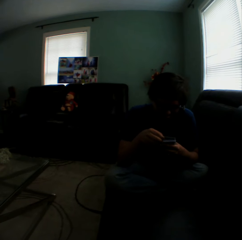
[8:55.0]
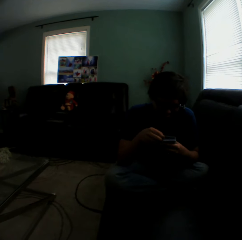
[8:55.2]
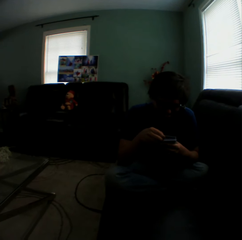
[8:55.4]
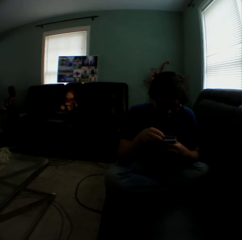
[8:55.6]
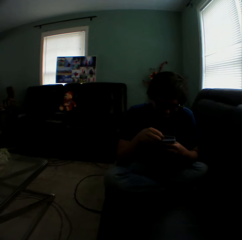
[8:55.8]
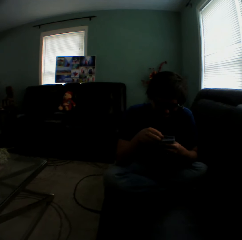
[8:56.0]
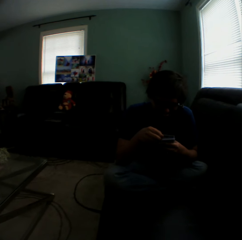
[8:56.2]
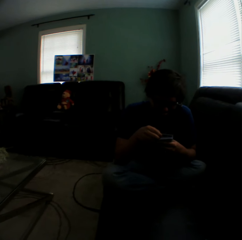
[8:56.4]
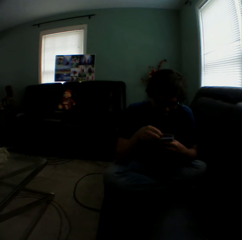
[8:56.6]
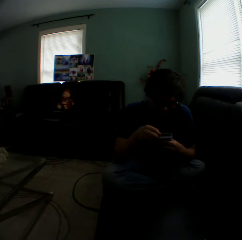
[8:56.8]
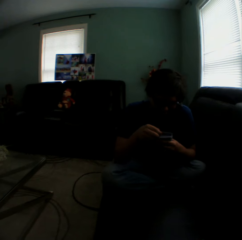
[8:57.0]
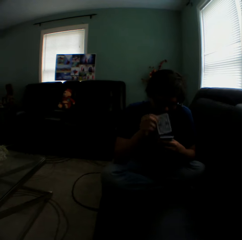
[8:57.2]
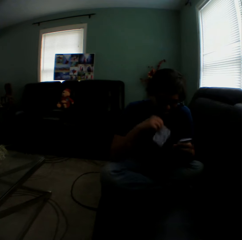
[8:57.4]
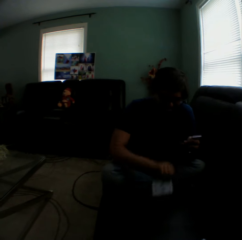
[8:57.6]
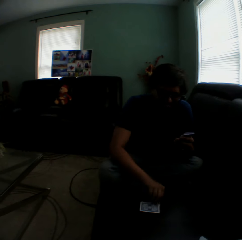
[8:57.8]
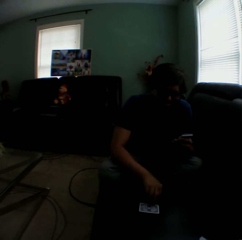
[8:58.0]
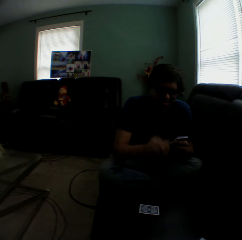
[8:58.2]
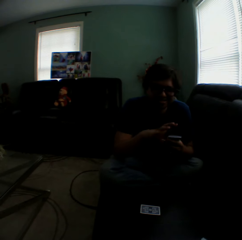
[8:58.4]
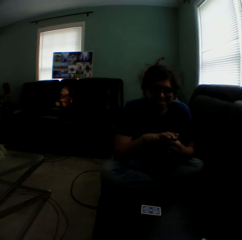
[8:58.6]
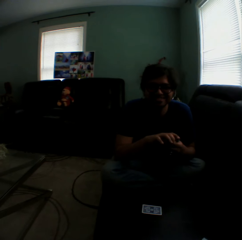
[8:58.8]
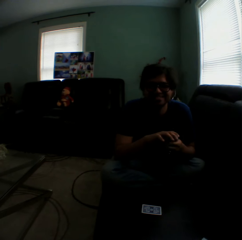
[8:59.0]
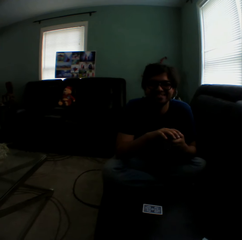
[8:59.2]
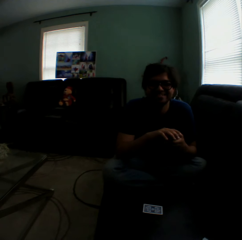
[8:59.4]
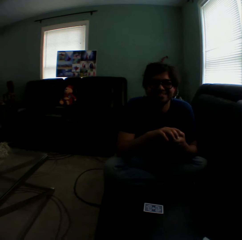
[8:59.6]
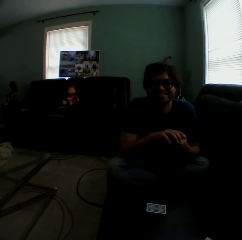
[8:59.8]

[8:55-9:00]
A man puts a playing card on the couch.

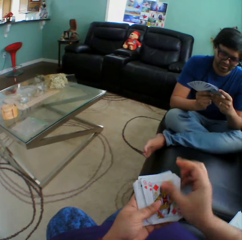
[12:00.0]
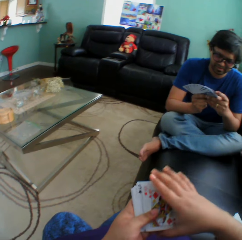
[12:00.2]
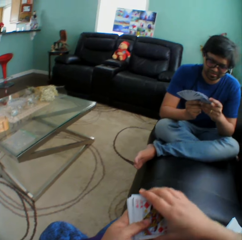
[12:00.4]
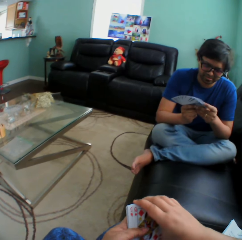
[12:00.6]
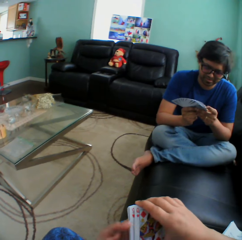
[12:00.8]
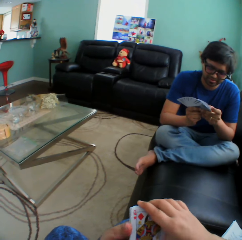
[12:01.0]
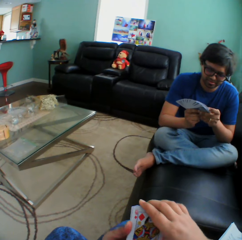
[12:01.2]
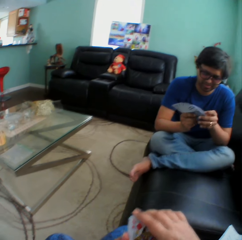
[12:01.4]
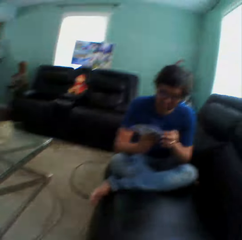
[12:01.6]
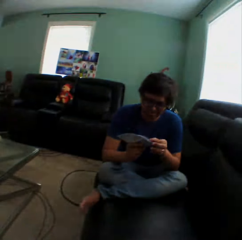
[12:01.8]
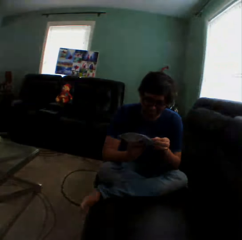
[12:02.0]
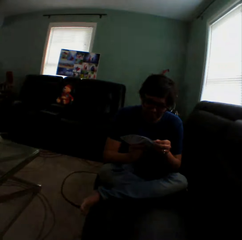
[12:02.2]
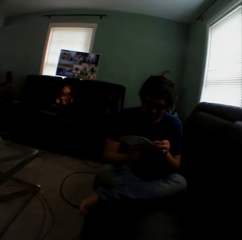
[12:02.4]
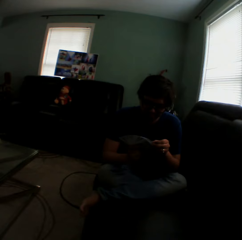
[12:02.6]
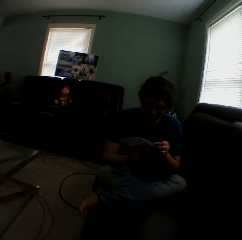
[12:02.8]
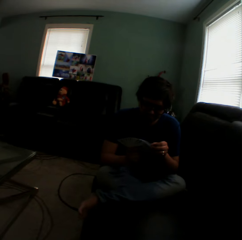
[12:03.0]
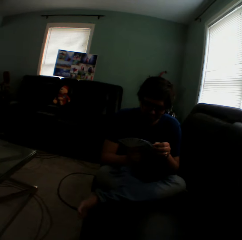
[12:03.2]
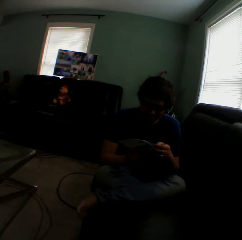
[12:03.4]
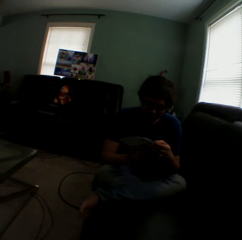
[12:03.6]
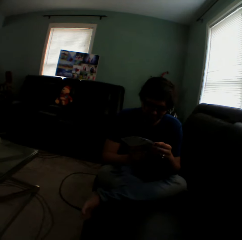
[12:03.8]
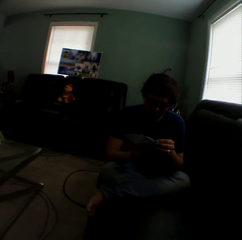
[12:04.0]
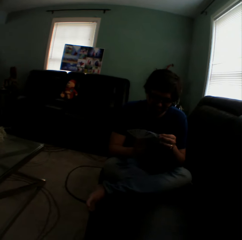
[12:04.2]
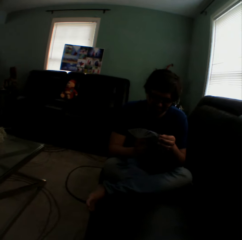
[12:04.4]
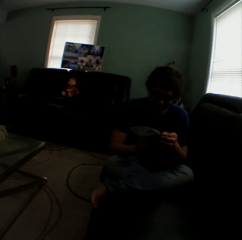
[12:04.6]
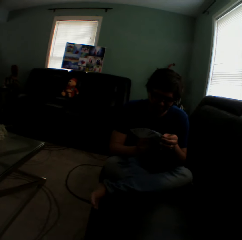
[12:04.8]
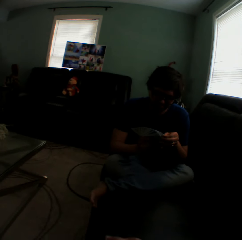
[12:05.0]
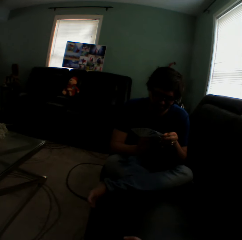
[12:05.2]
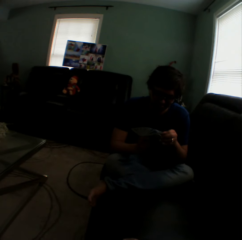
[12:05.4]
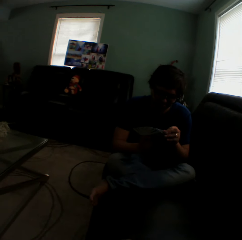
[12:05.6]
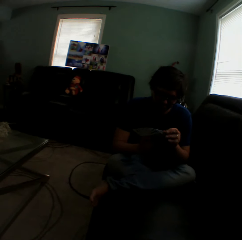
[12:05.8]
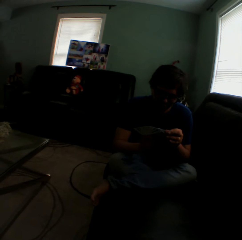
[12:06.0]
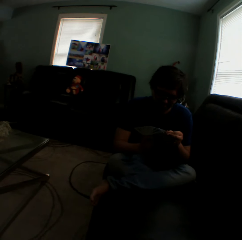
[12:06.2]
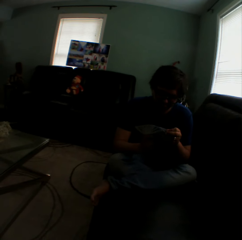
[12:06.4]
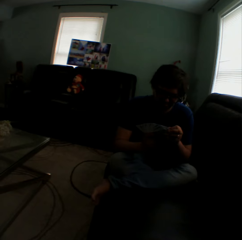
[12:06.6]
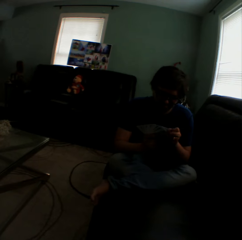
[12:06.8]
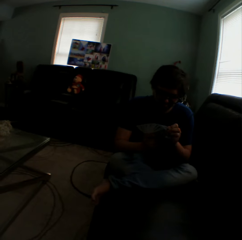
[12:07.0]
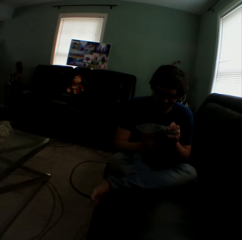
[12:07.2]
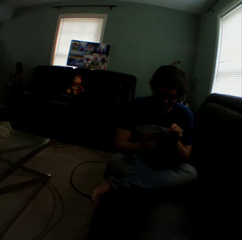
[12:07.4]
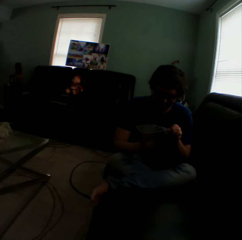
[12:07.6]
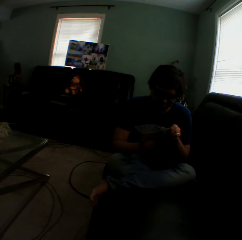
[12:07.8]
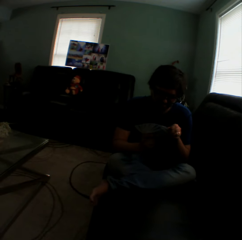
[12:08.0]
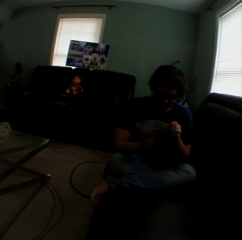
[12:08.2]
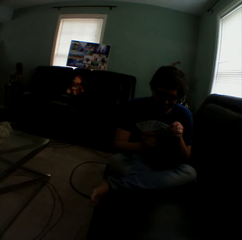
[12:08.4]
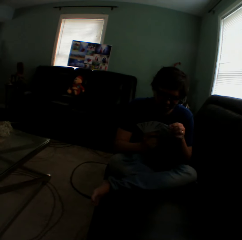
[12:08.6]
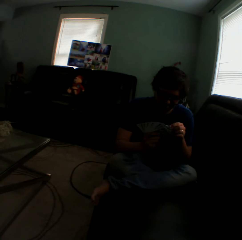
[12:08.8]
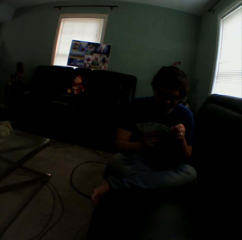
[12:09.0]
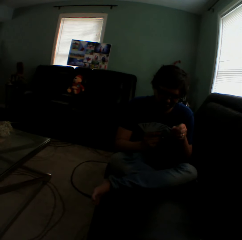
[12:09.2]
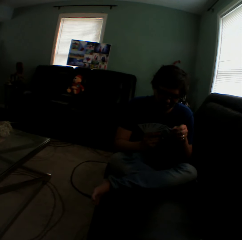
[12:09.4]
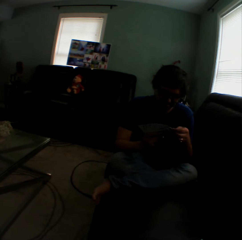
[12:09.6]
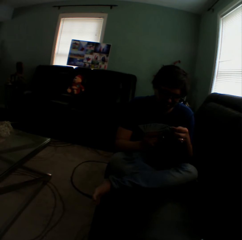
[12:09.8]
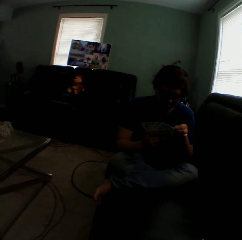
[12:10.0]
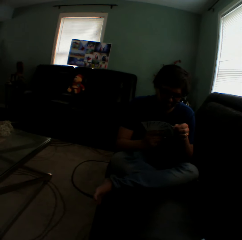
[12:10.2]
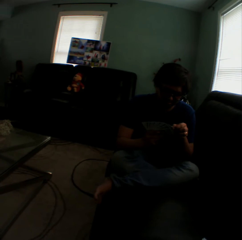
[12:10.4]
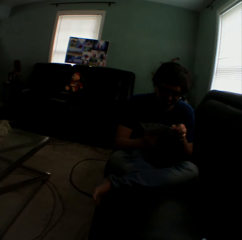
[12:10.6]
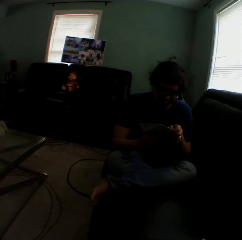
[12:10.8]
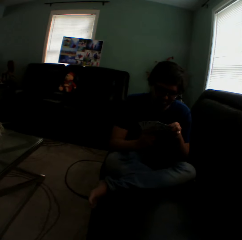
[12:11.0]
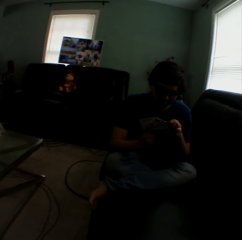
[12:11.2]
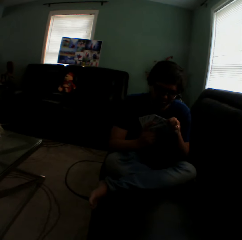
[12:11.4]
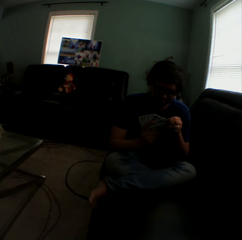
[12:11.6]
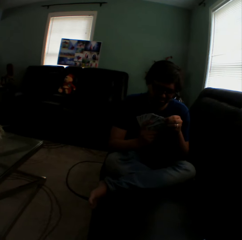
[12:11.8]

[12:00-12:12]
The camera wearer turns to the side. A man holds playing cards.

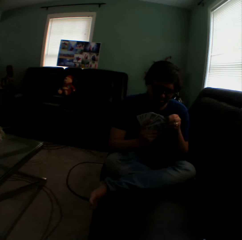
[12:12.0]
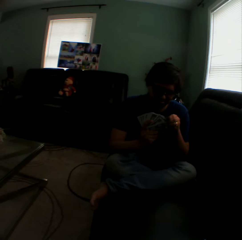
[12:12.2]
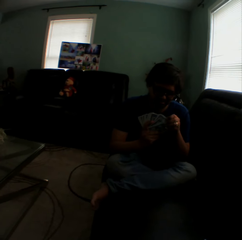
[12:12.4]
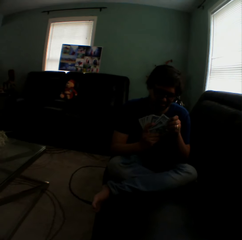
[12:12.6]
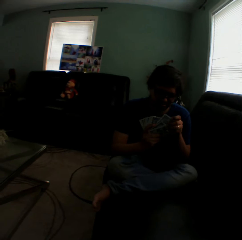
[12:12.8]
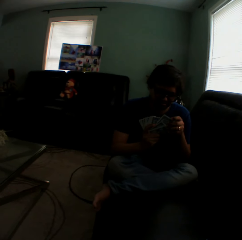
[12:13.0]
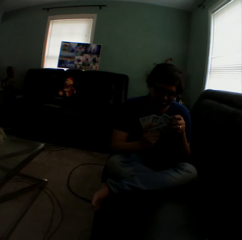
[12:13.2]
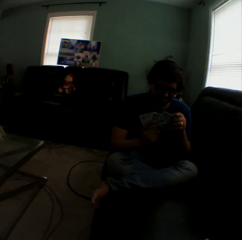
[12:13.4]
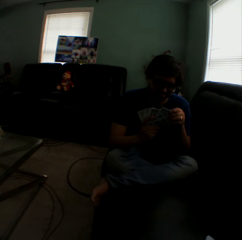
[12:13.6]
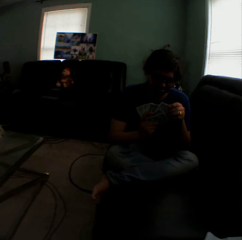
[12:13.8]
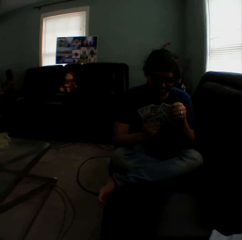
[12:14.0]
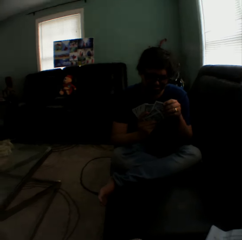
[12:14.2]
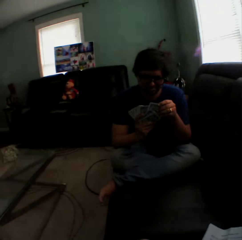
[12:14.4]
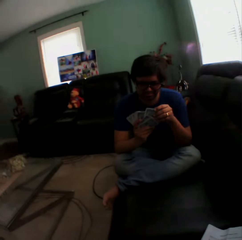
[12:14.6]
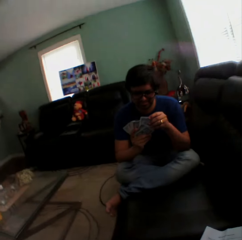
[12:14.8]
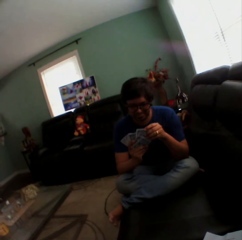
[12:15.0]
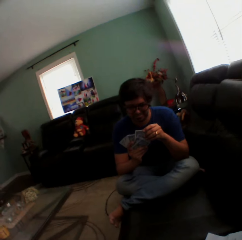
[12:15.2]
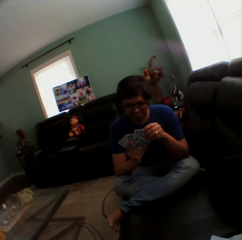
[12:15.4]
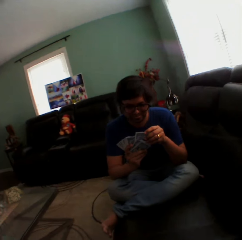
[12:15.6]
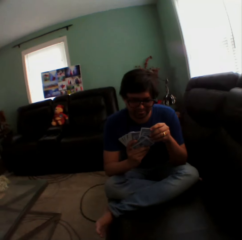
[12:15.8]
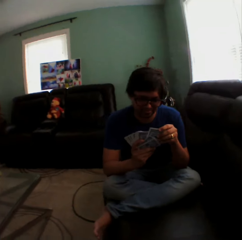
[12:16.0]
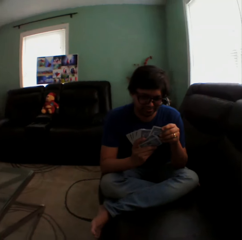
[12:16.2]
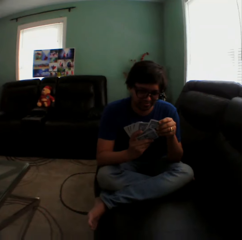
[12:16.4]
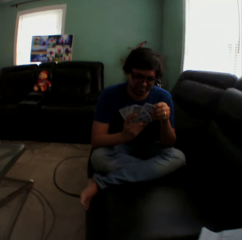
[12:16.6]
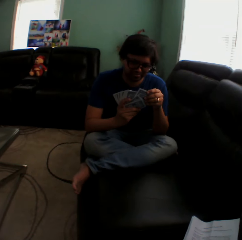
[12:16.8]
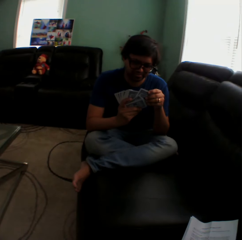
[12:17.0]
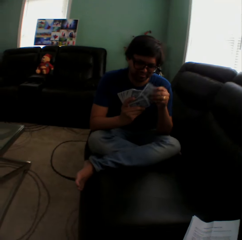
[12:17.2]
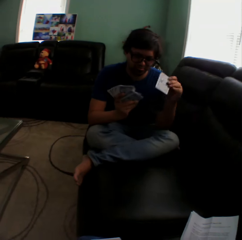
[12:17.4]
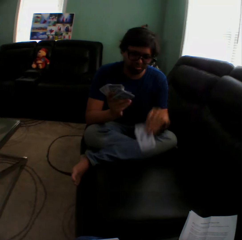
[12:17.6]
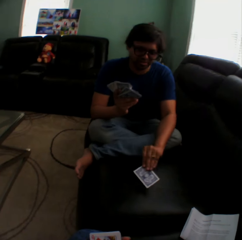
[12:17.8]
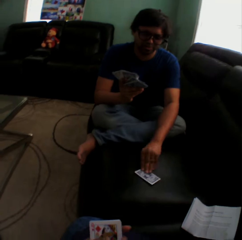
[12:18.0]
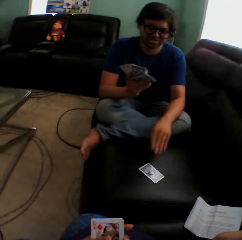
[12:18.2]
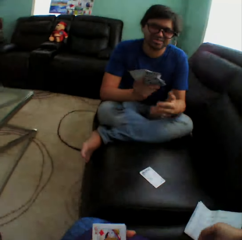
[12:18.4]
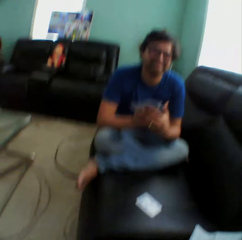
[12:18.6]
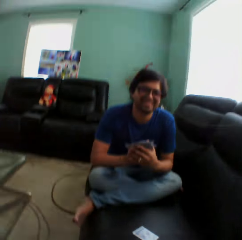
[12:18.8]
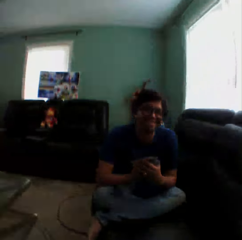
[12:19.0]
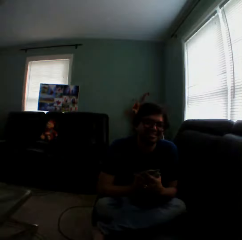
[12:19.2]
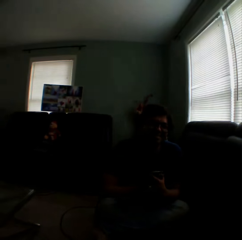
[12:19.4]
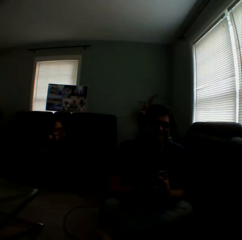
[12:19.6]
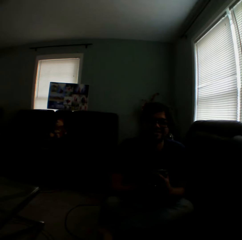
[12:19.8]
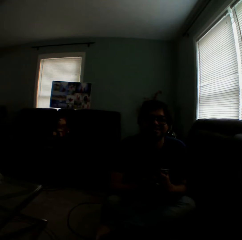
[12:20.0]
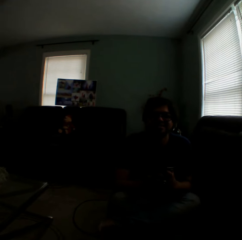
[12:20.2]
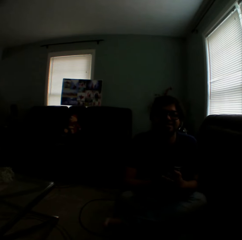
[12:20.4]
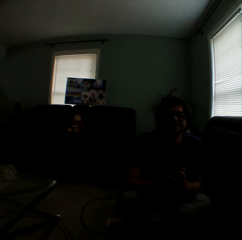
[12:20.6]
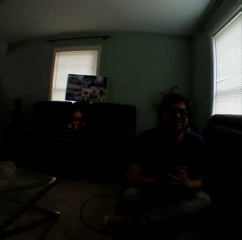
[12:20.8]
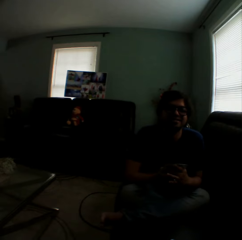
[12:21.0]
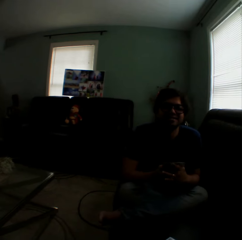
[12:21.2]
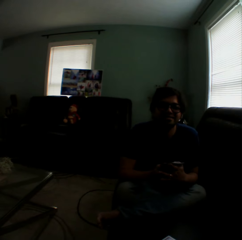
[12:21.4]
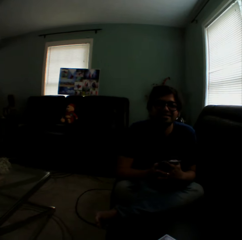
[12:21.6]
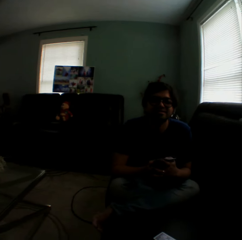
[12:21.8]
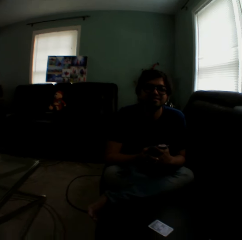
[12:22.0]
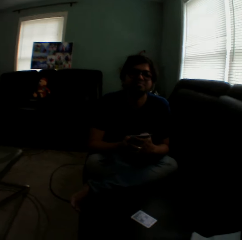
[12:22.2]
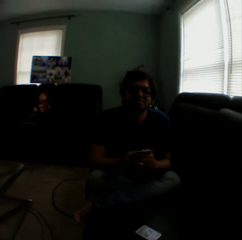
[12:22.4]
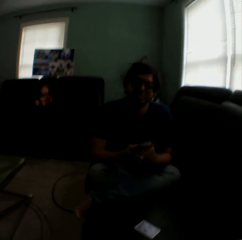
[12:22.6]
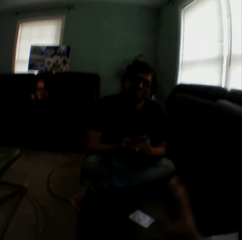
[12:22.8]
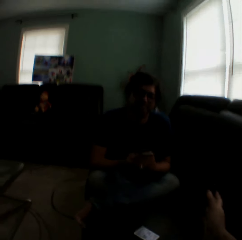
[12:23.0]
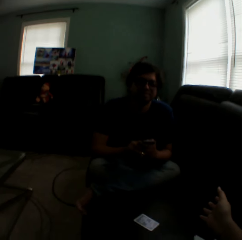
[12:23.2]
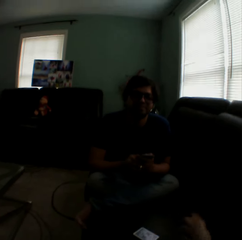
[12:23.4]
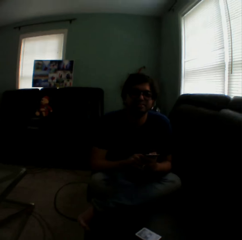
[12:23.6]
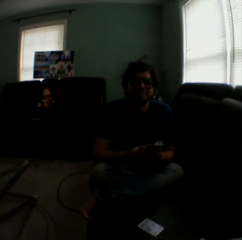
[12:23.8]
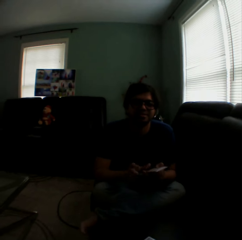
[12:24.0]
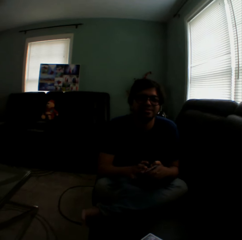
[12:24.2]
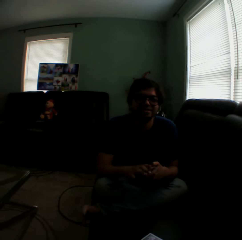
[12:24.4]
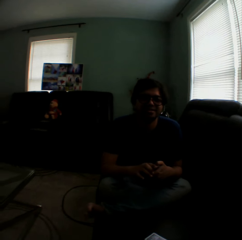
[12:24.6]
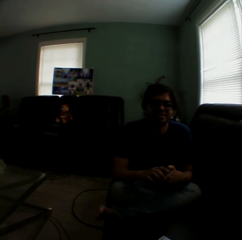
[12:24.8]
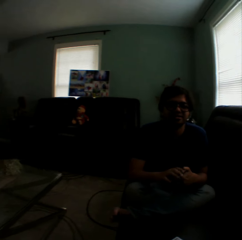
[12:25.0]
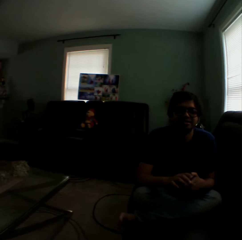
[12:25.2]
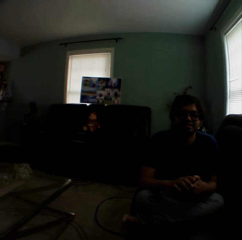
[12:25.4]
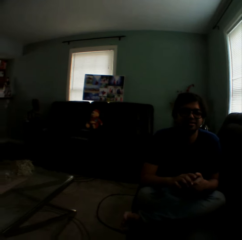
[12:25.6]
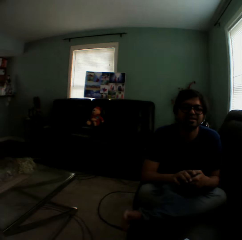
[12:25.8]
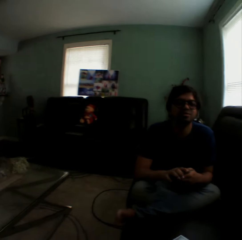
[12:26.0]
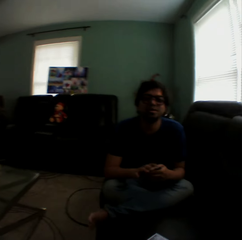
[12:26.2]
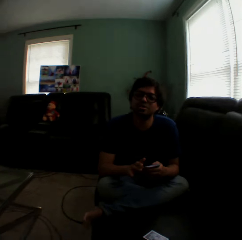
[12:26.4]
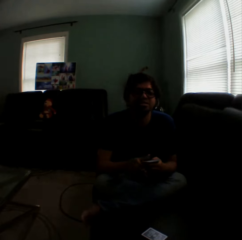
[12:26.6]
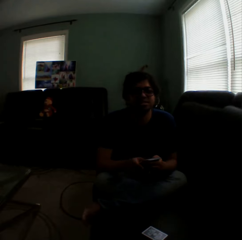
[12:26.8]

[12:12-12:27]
The camera wearer turns to the side. A man holds playing cards. The camera wearer turns to the side. The man puts a card on the couch. The camera wearer turns to the side. The man arranges cards in a hand. The man holds the playing cards. The camera wearer turns to the side and lifts a hand. The man sways hands and sways the foot.
